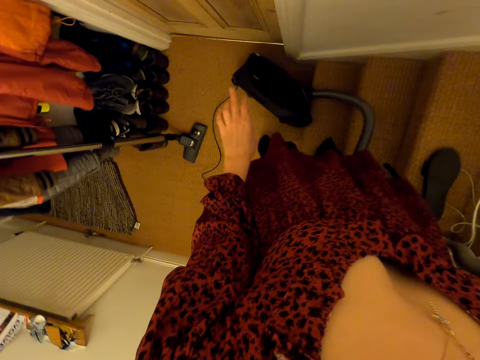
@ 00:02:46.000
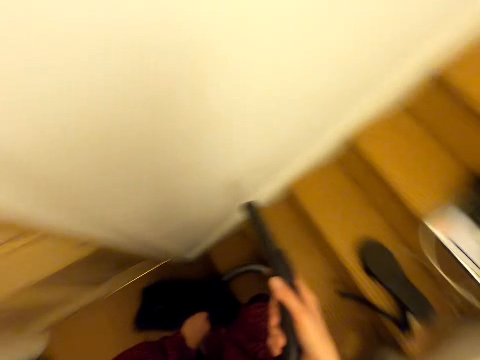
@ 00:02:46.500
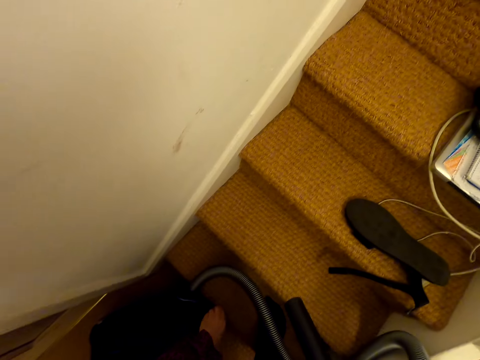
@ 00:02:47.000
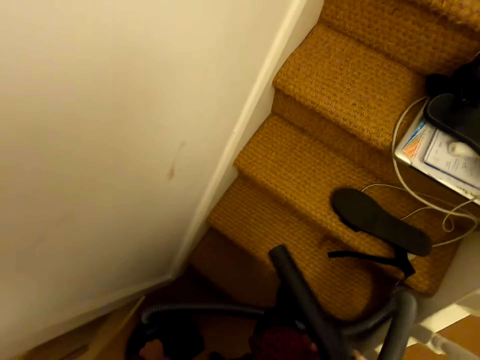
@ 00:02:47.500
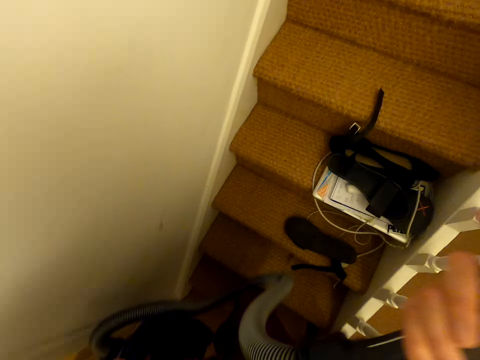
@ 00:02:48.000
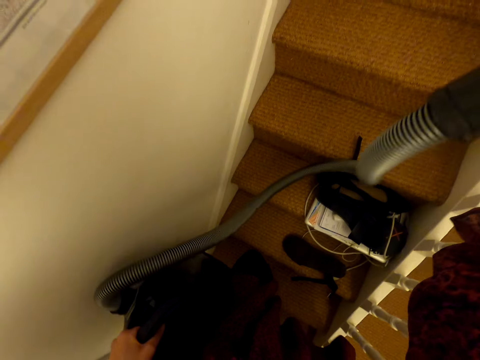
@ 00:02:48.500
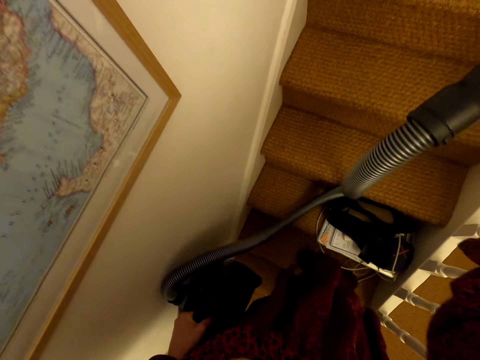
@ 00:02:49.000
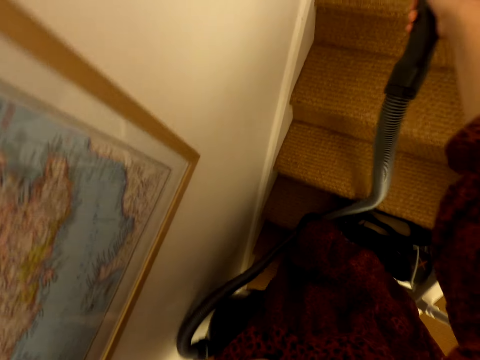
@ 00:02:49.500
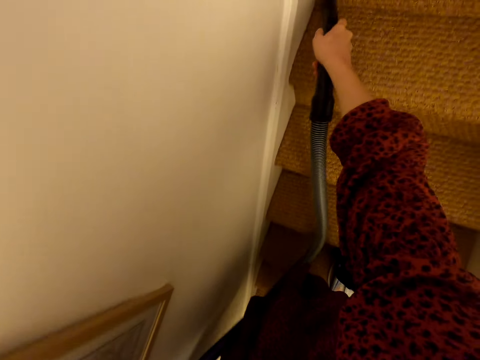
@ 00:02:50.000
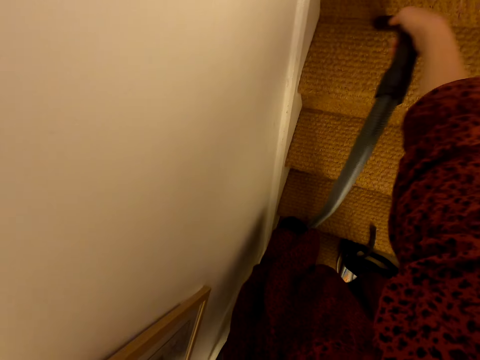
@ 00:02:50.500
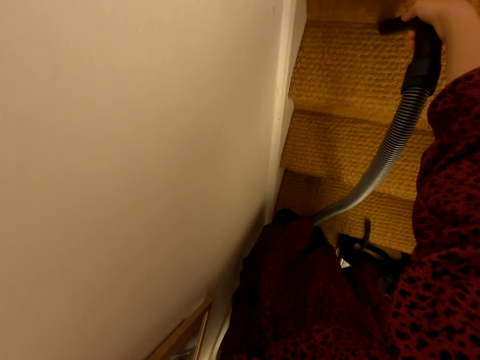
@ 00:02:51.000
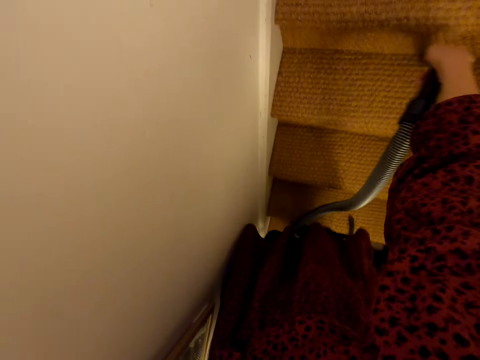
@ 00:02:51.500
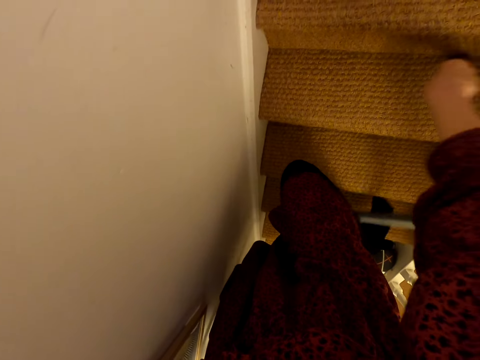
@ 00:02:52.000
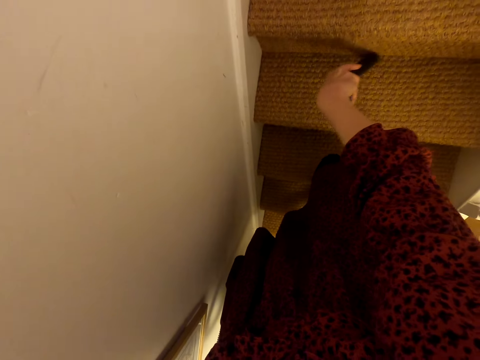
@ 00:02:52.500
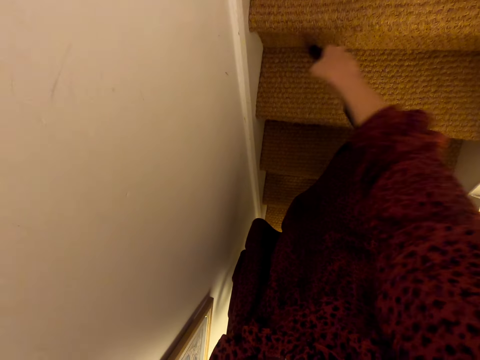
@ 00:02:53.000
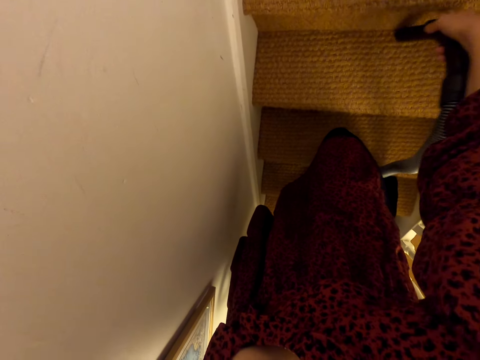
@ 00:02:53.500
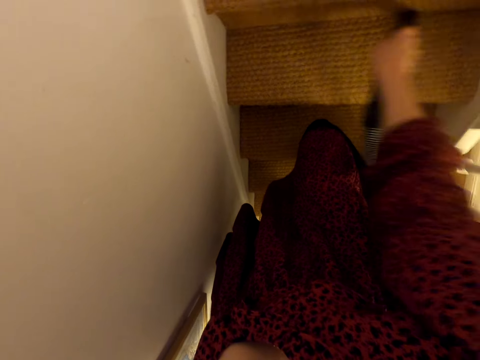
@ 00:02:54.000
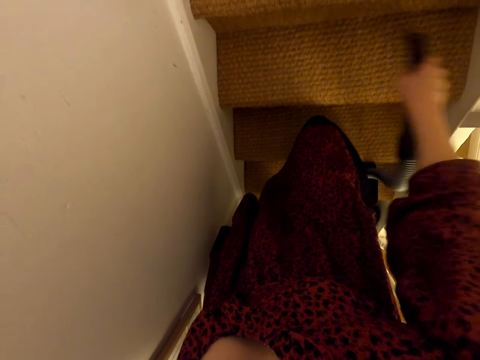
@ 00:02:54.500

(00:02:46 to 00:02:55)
The camera wearer picks a vacuum cleaner machine. They continue sucking the floor dust using the vacuum cleaner hose pipe.

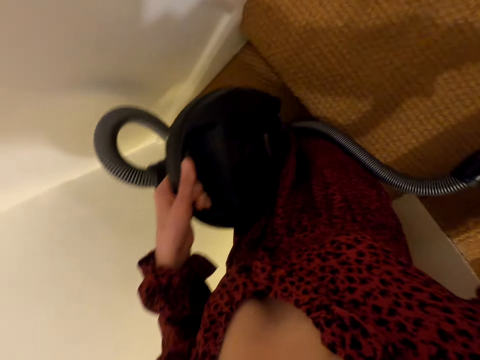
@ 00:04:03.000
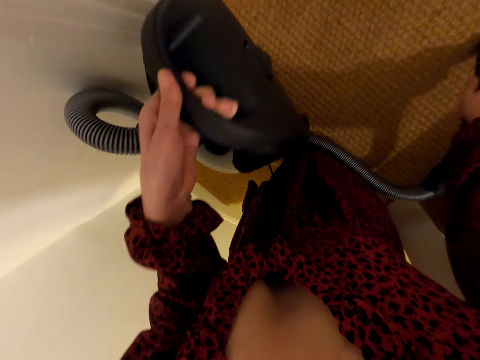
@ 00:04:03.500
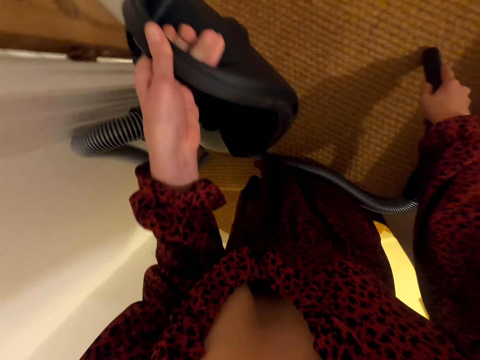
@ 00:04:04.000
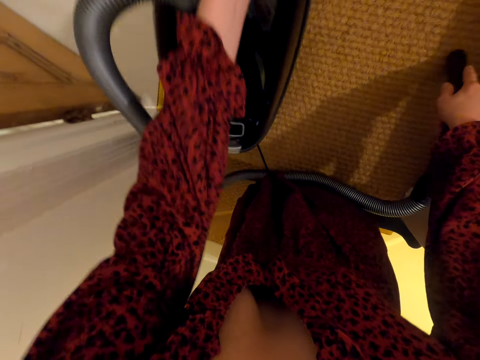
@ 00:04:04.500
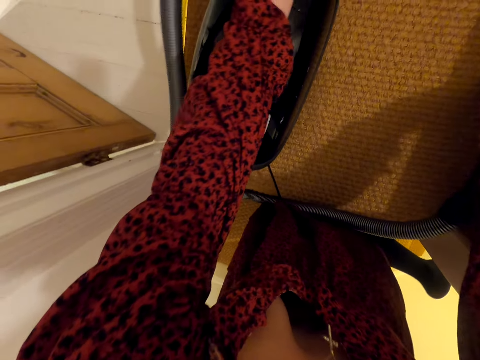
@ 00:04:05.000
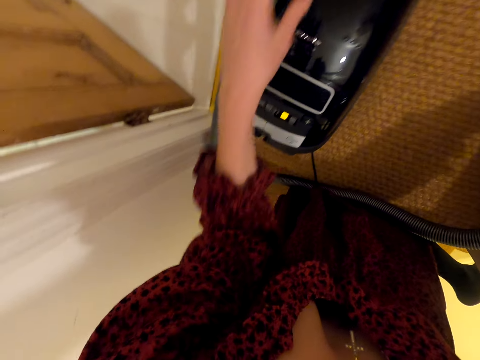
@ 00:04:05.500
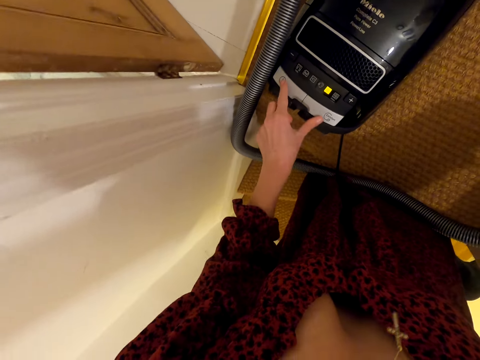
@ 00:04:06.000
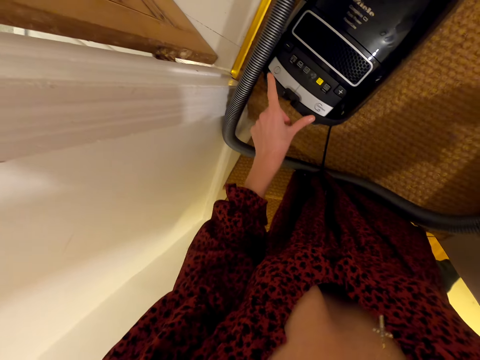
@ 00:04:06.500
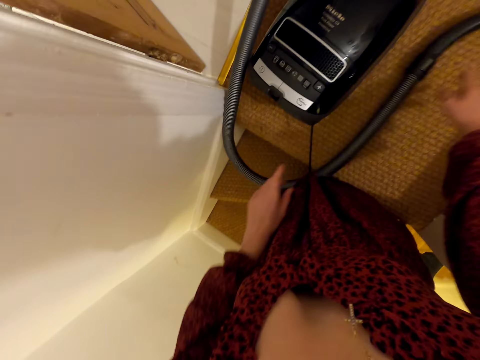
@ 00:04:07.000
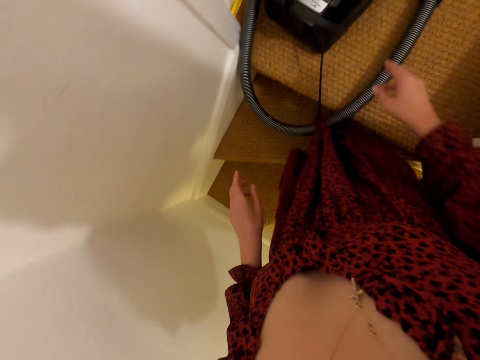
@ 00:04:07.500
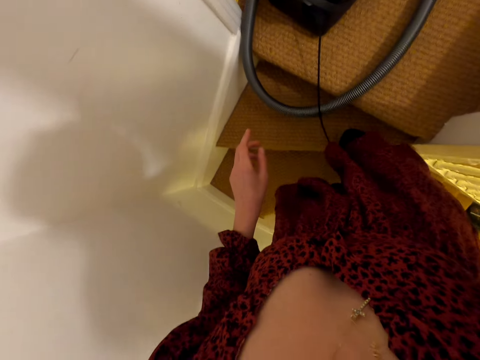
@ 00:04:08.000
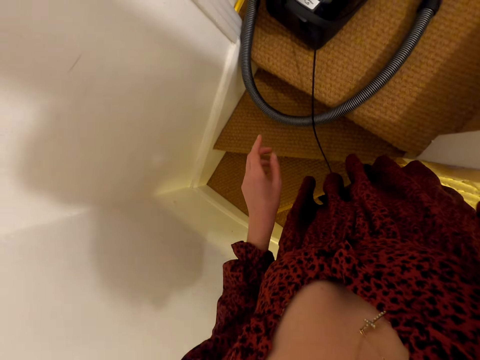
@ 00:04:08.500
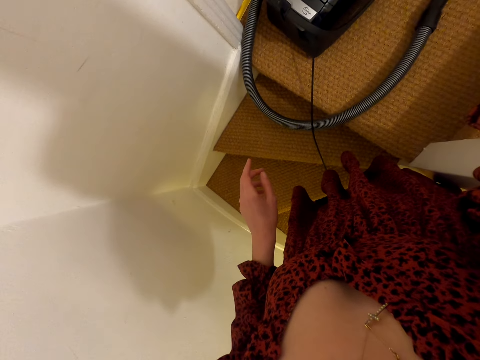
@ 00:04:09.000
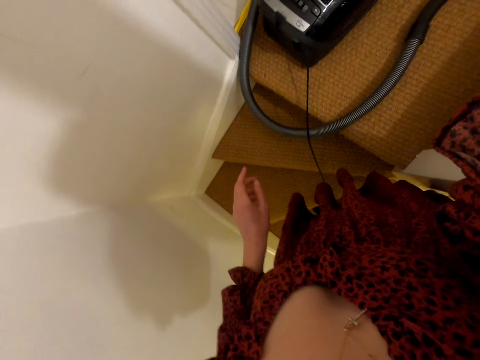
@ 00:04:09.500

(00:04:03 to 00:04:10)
The camera wearer puts the vacuum cleaner. They switch the vacuum cleaner off and put the vacuum cleaner hose pipe down.
